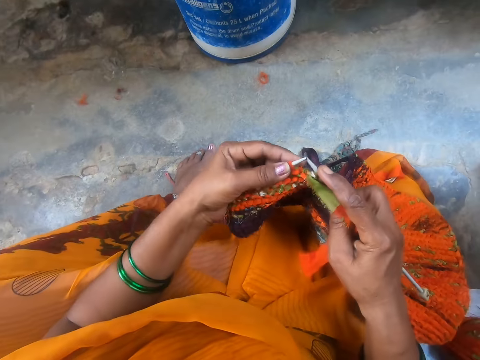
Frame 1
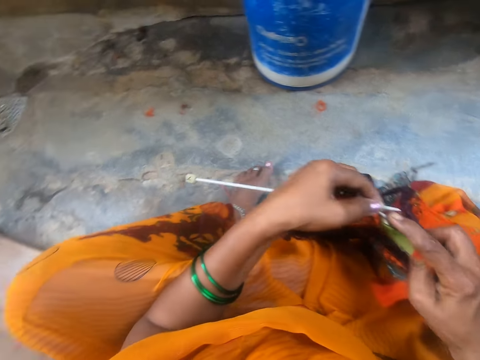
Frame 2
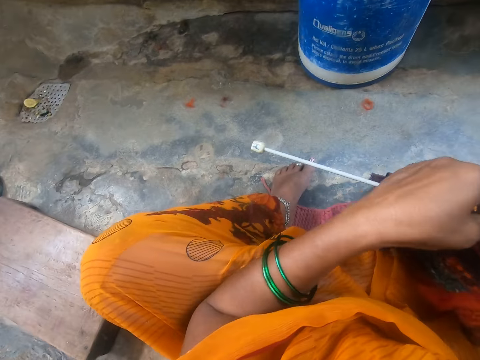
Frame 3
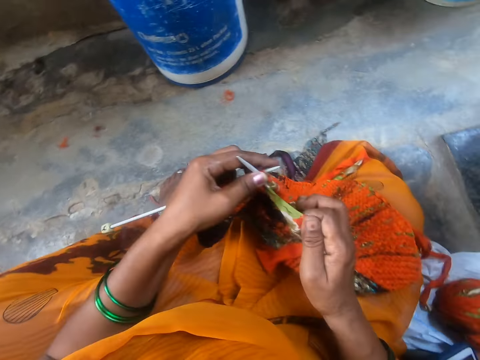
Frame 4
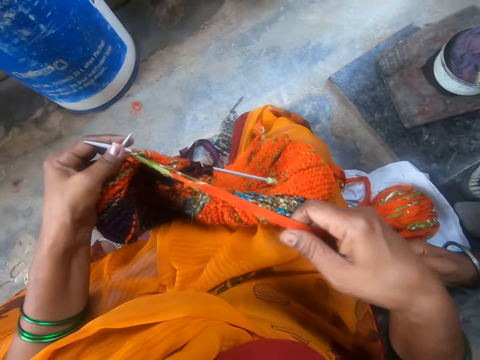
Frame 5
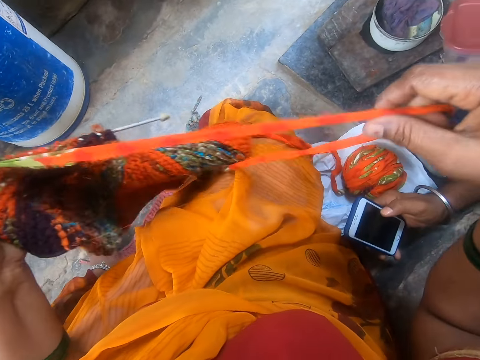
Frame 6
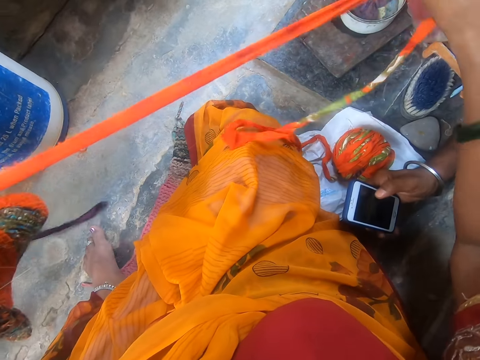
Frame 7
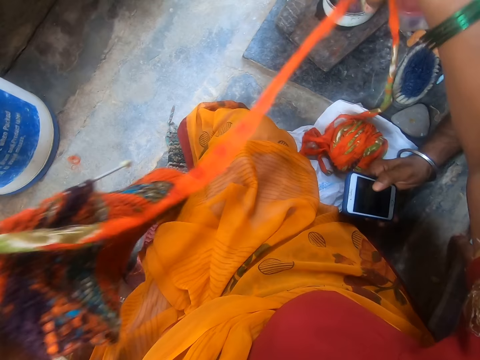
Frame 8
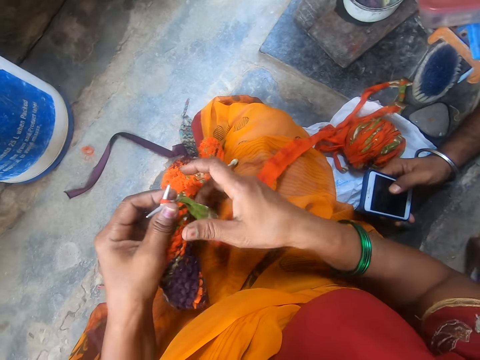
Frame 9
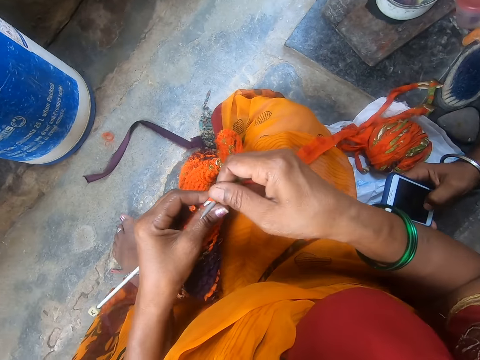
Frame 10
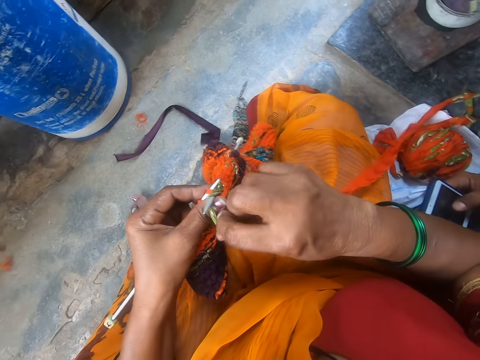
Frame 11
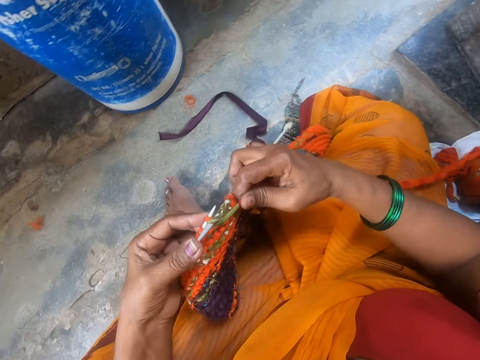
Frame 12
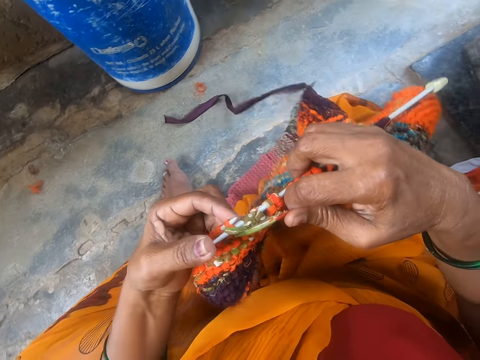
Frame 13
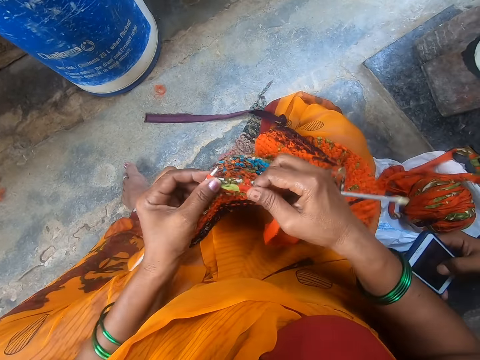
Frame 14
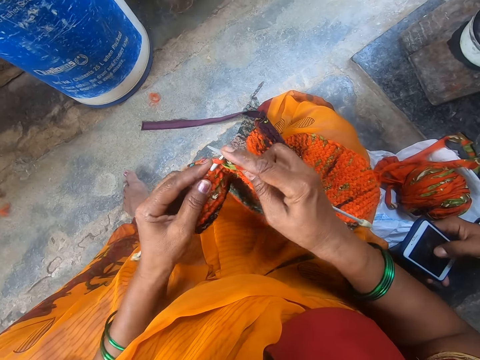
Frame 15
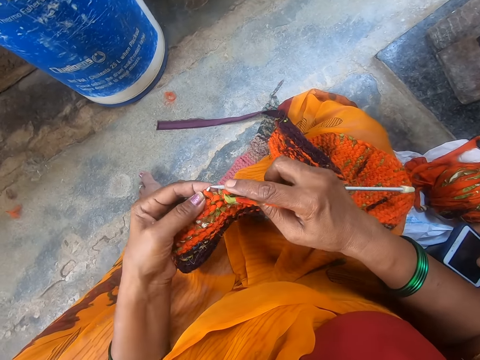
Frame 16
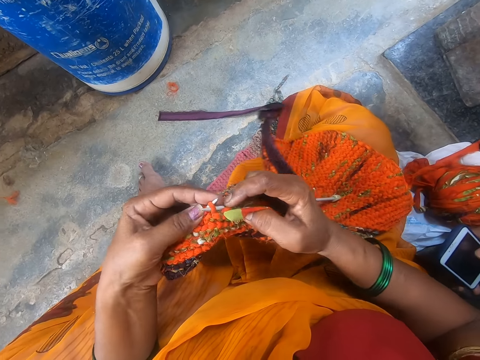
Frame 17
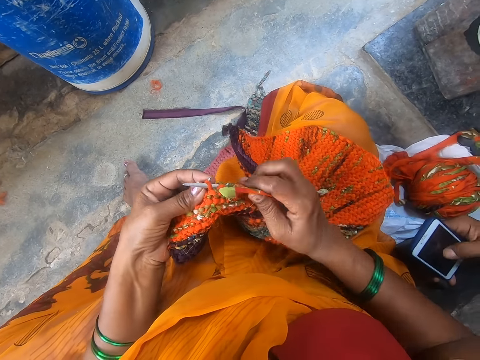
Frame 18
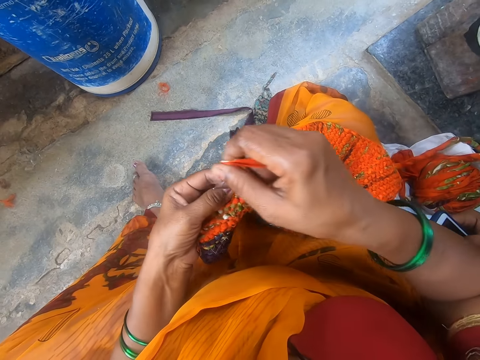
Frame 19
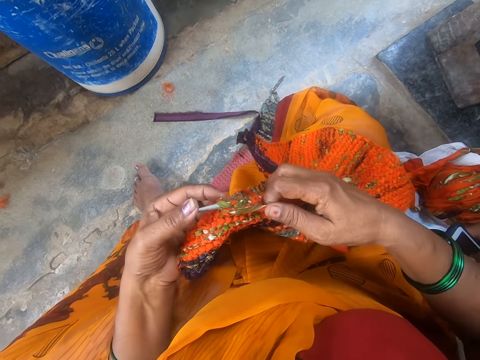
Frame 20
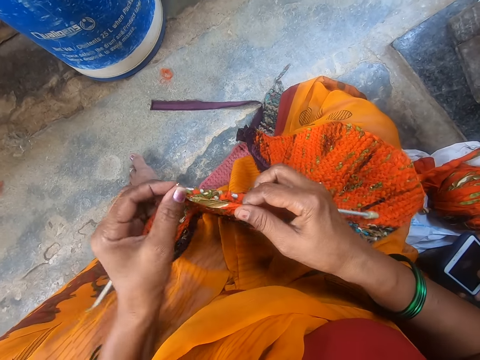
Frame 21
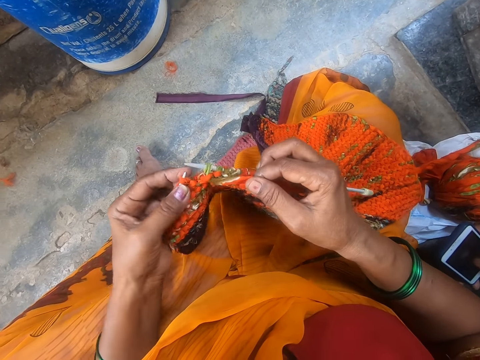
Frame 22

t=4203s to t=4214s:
The camera wearer stretches a thread with the hand. They knit the fabric using a crochet hook and a yarn.

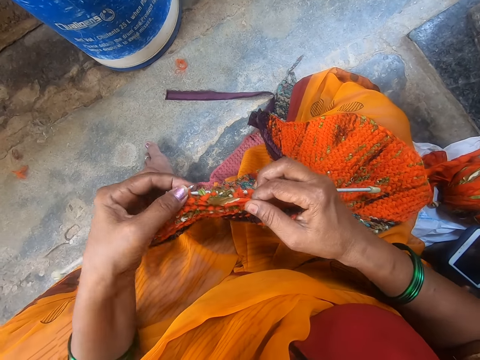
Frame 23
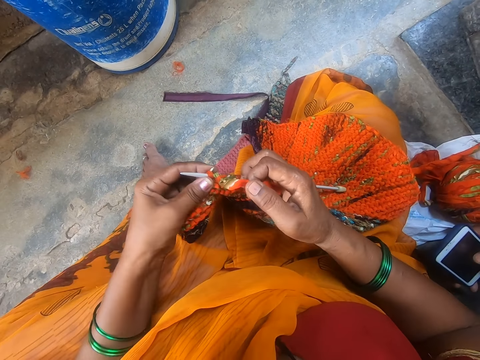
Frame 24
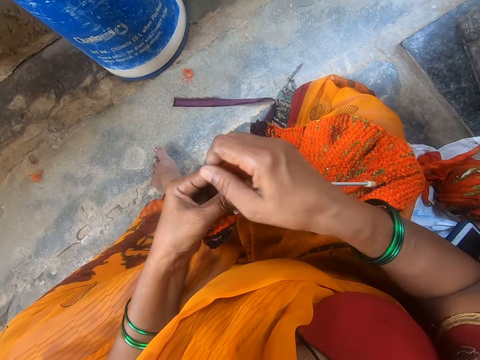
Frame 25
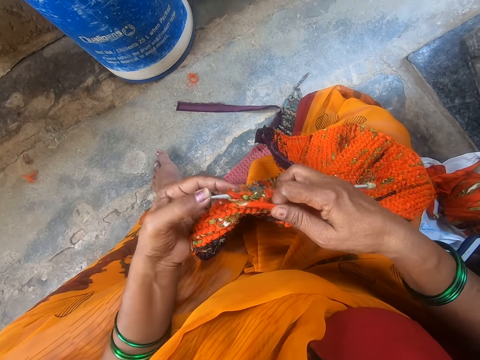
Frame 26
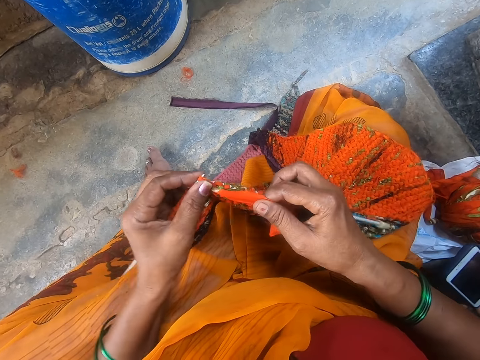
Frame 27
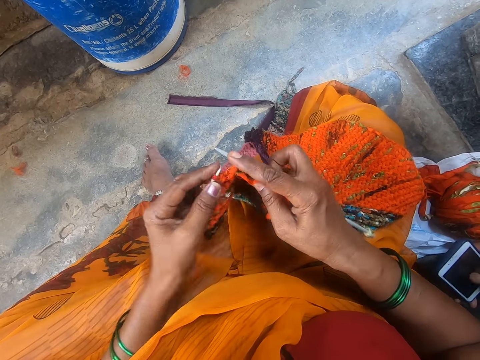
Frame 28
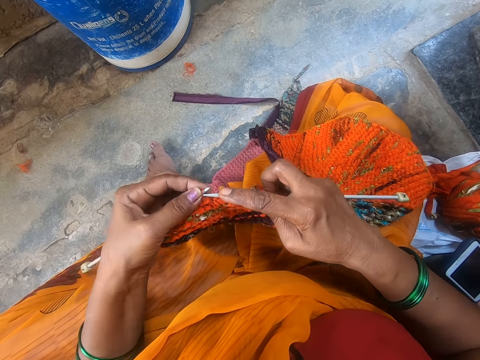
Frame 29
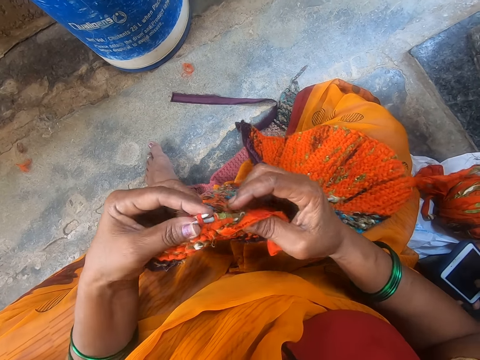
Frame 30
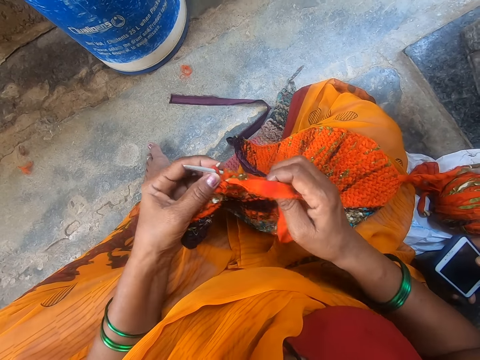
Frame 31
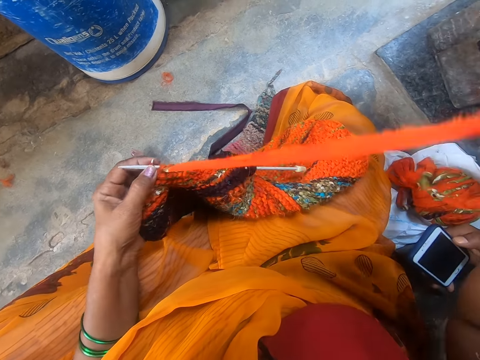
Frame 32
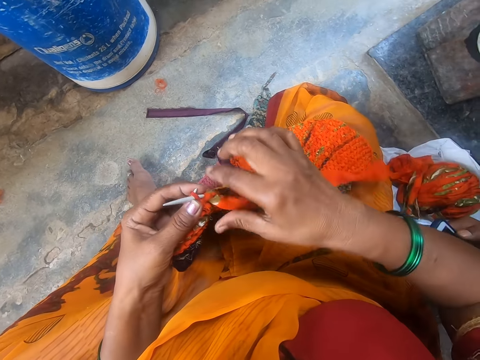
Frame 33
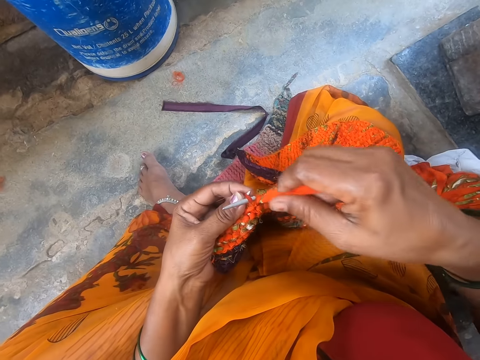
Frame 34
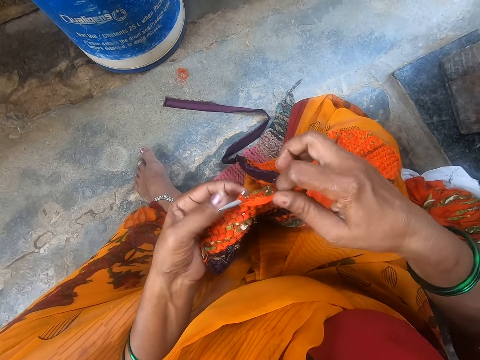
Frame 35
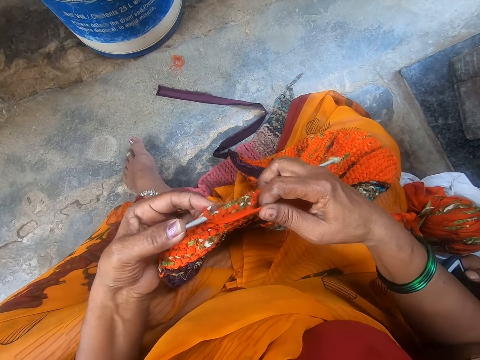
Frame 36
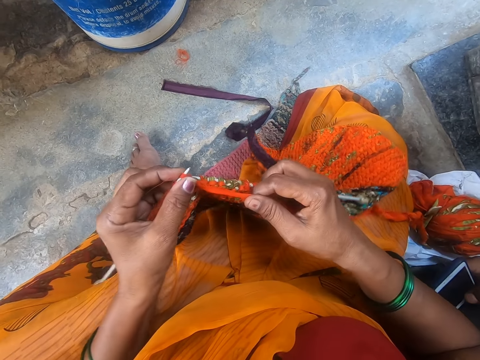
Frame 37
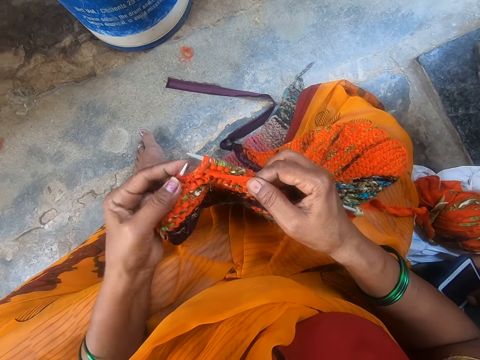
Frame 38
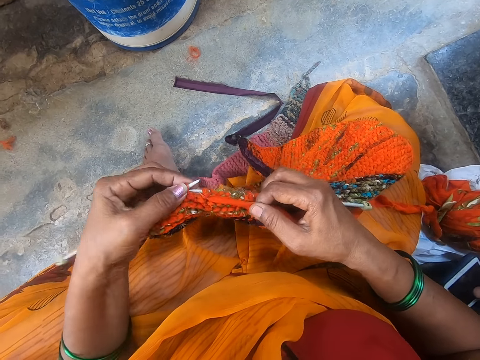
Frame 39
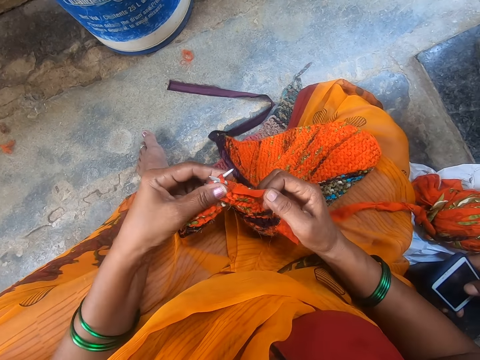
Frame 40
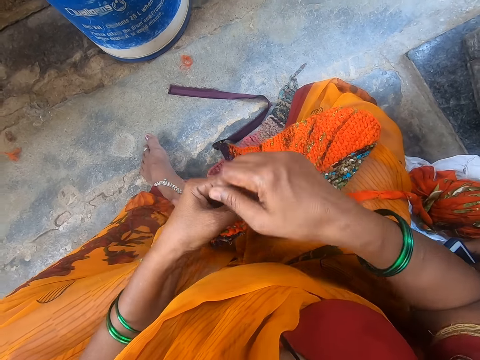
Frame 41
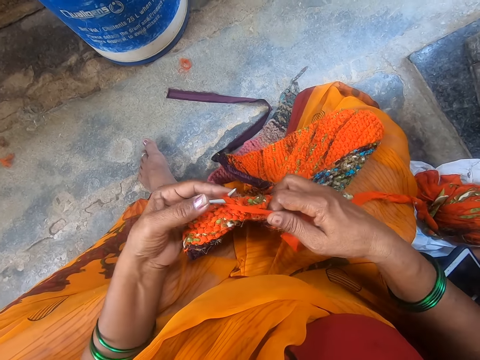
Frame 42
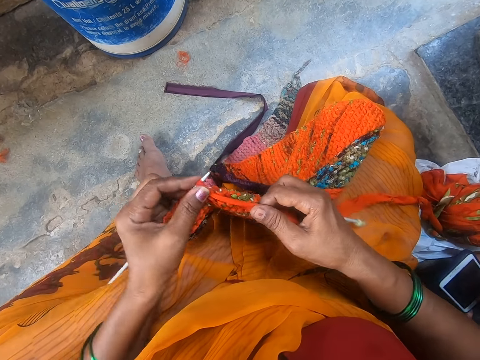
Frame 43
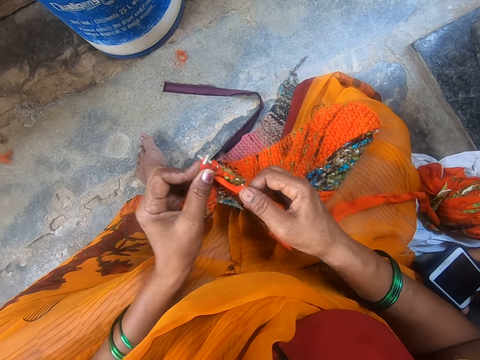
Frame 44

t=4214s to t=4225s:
The camera wearer stretches the fabric. They knit the fabric using a crochet hook and a yarn.

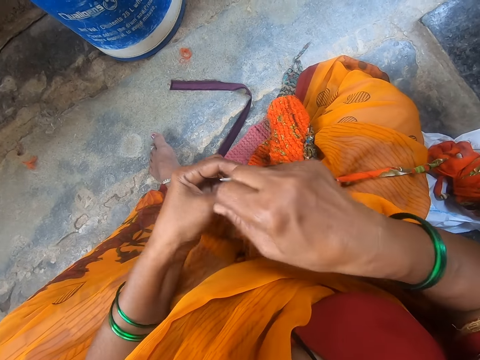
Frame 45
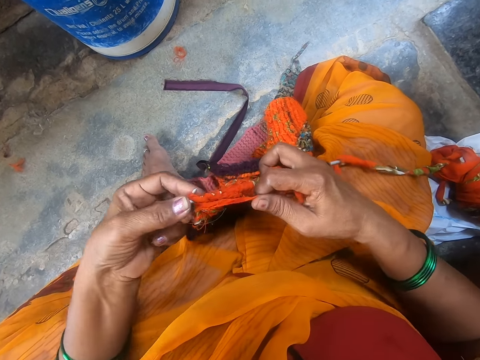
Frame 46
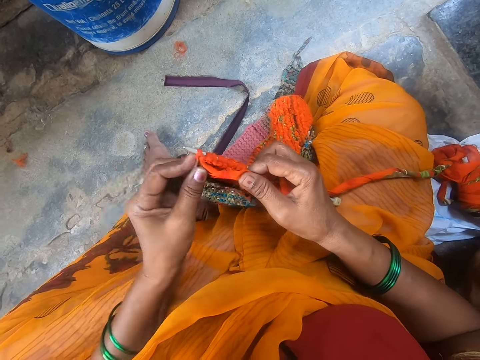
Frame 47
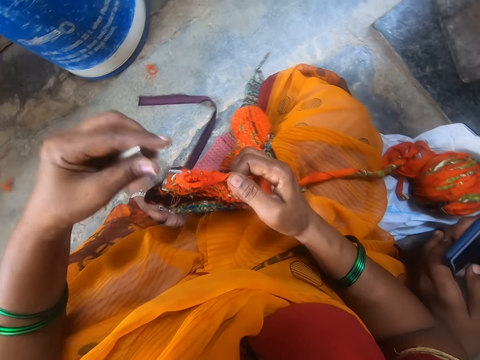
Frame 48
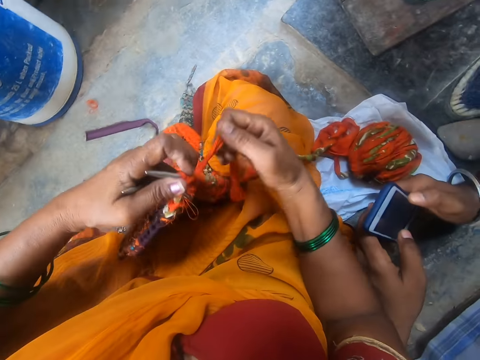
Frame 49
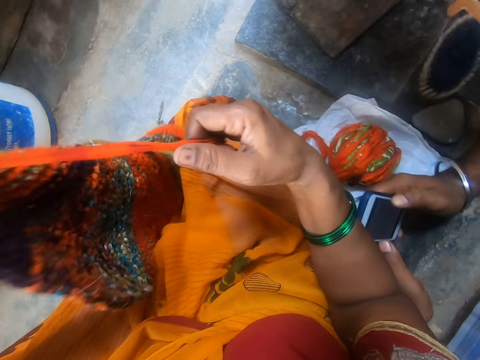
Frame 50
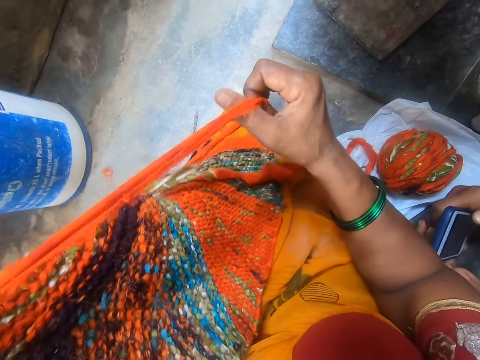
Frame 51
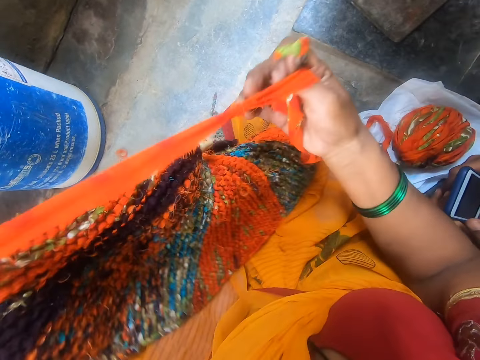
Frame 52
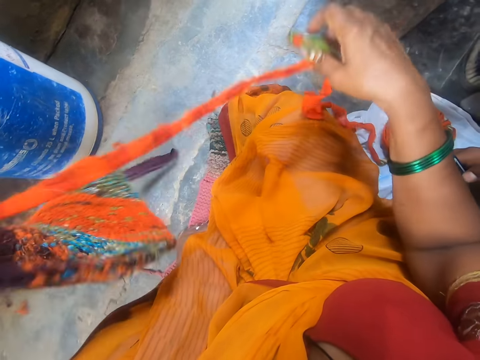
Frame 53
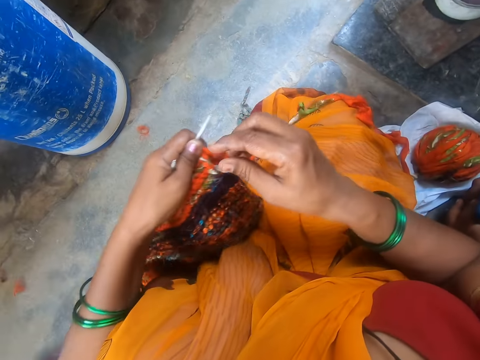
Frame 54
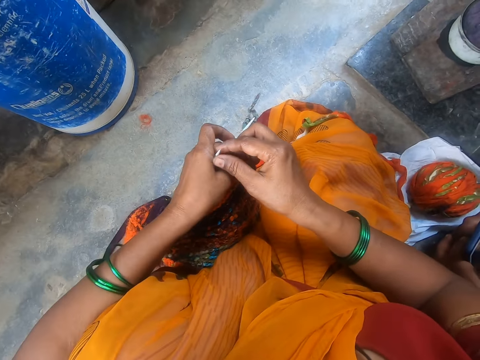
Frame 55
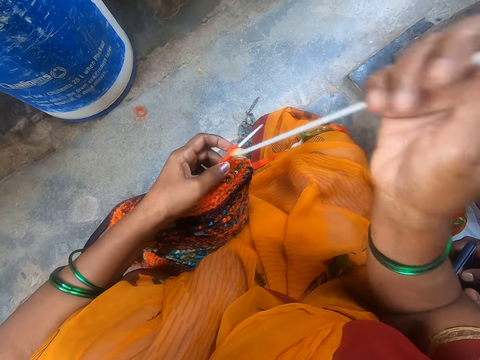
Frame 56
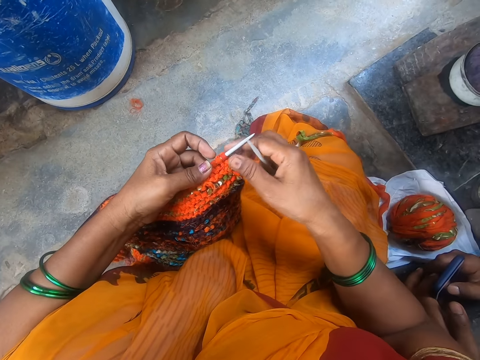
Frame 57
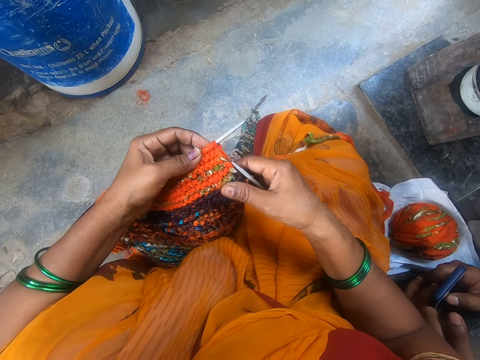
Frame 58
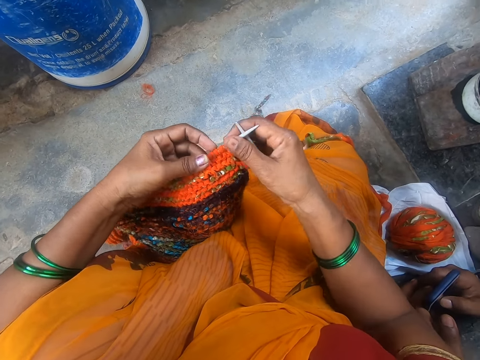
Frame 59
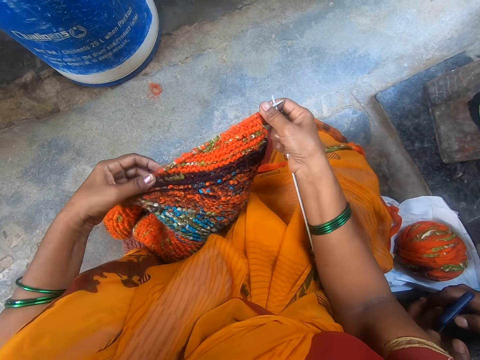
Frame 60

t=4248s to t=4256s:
The camera wearer stretches a thread with the hand. They knit the fabric using a crochet hook and a yarn.
